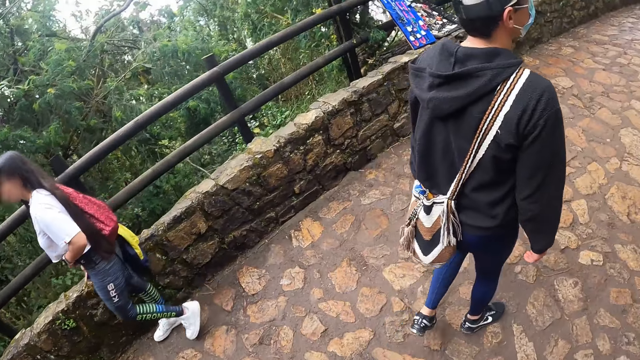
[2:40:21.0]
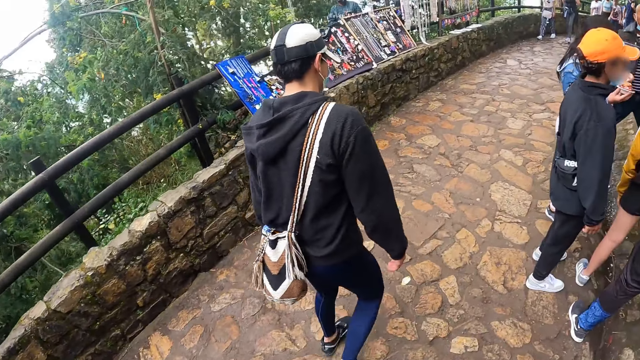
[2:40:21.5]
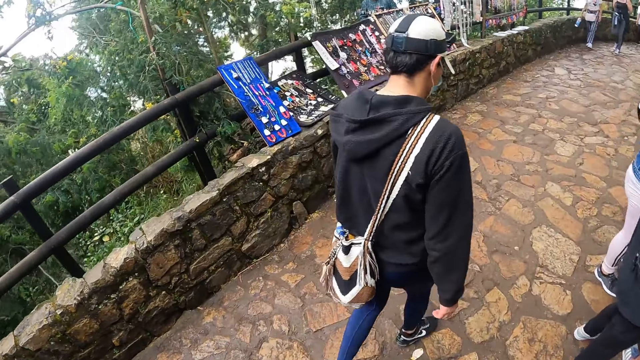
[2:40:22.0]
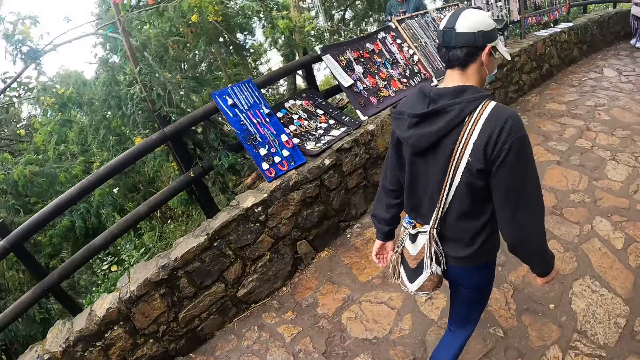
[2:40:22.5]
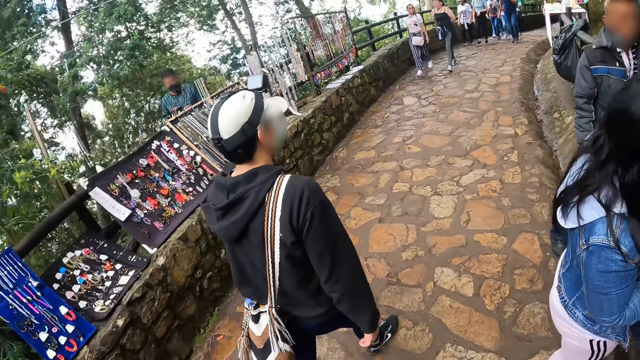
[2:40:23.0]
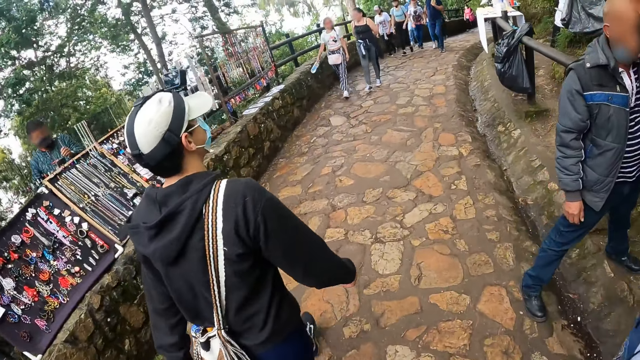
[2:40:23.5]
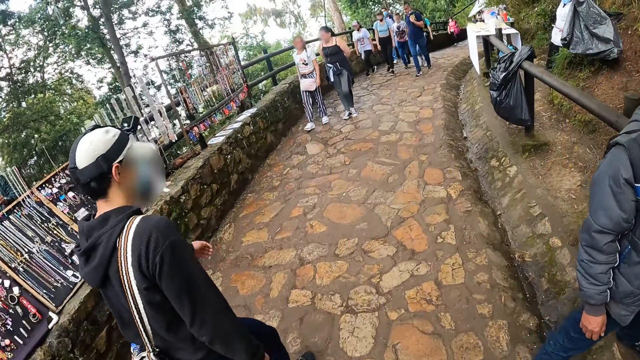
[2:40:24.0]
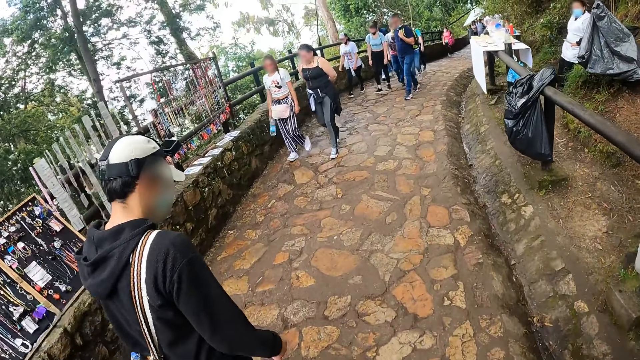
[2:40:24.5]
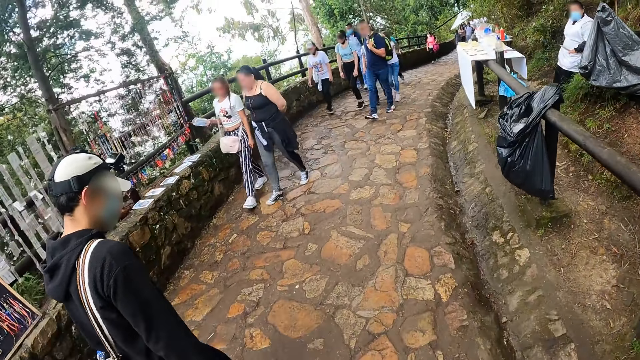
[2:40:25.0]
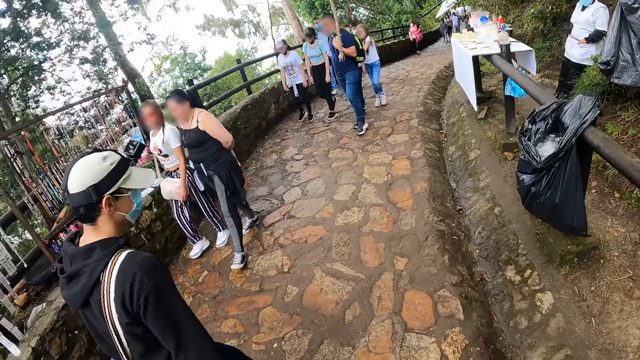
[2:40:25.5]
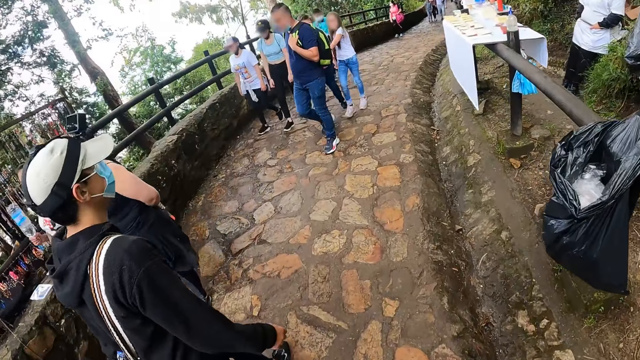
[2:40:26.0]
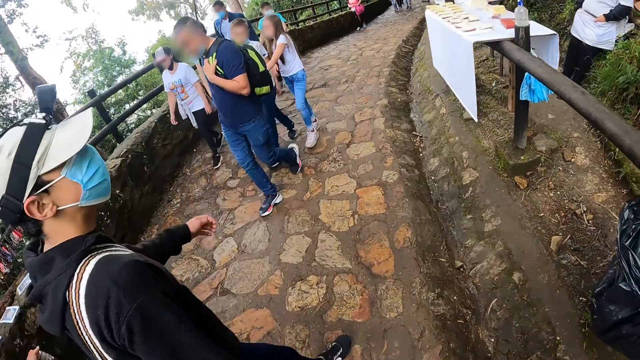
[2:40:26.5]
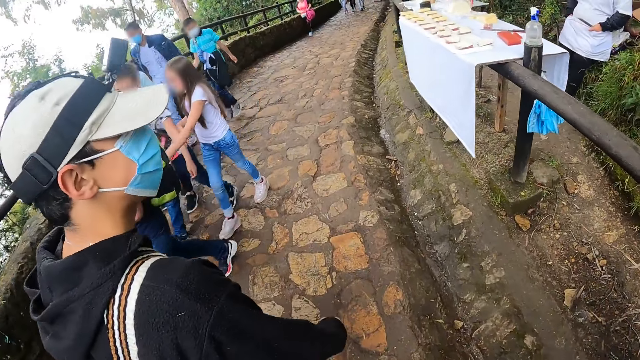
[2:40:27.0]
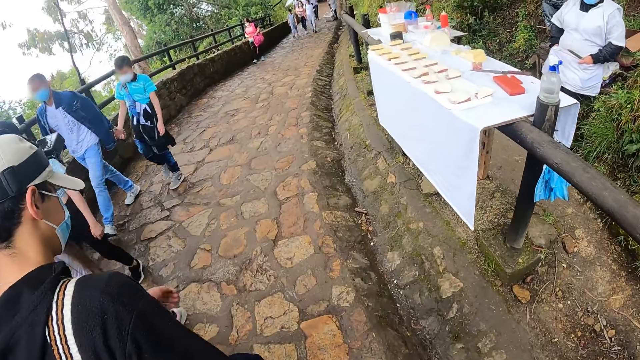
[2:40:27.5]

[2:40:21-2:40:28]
The camera wearer walks down the pathway on the hill with a man, another man and a third man.

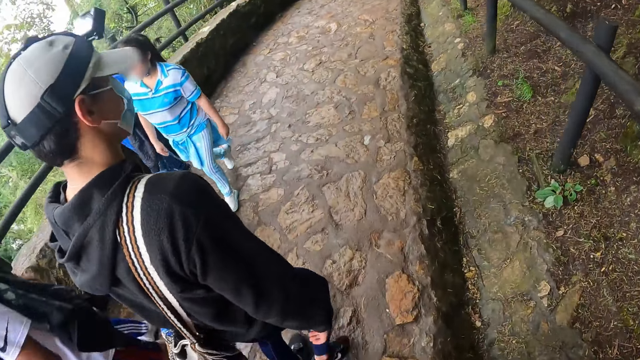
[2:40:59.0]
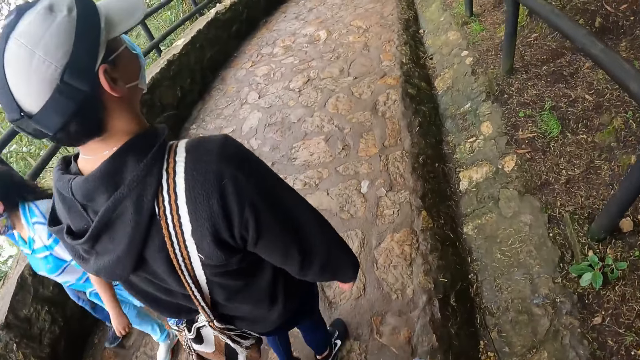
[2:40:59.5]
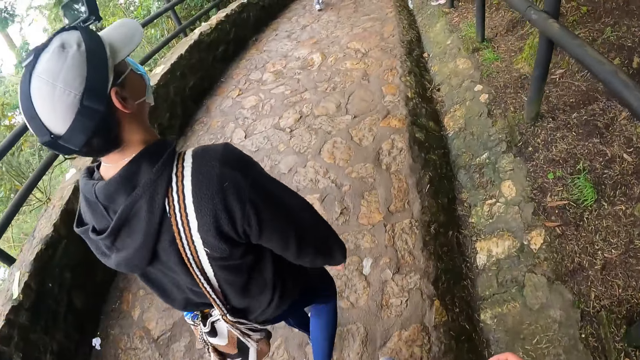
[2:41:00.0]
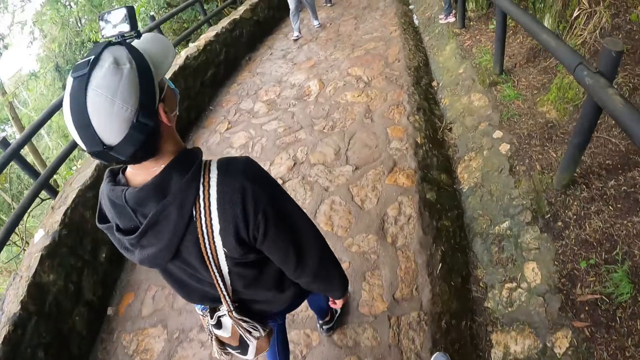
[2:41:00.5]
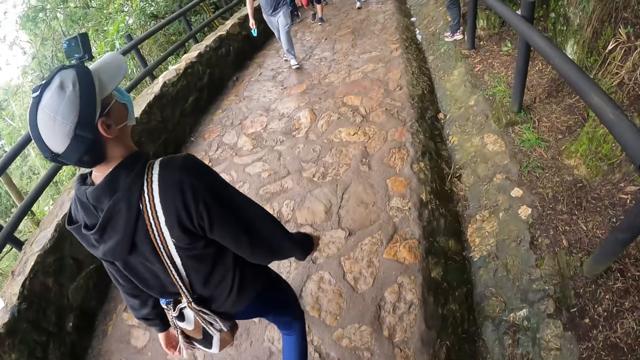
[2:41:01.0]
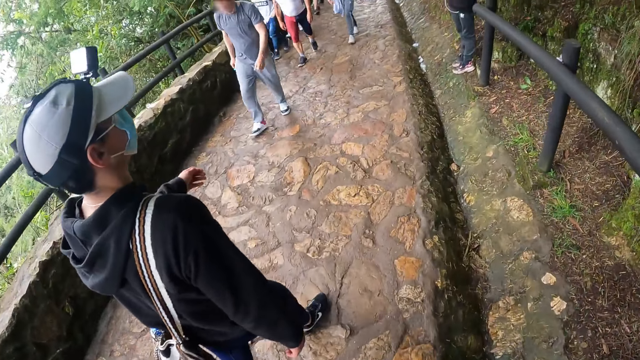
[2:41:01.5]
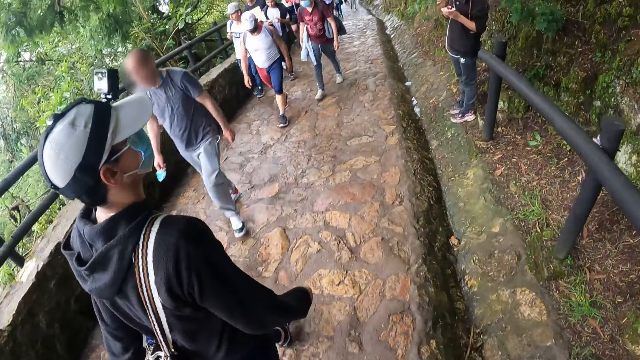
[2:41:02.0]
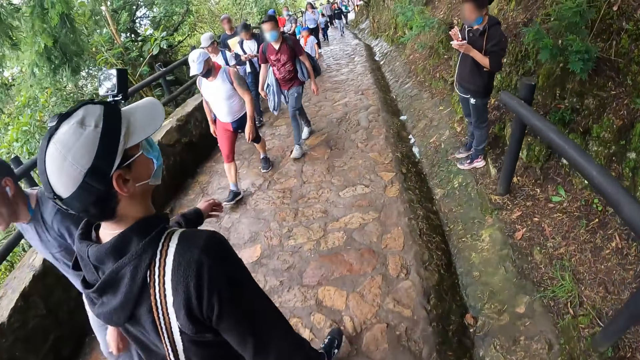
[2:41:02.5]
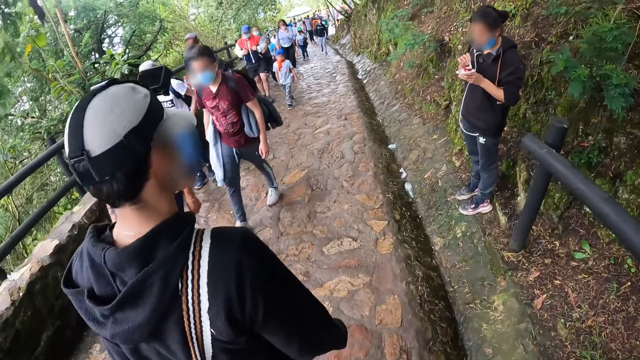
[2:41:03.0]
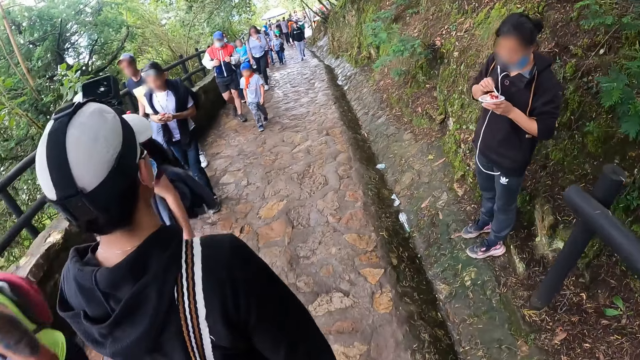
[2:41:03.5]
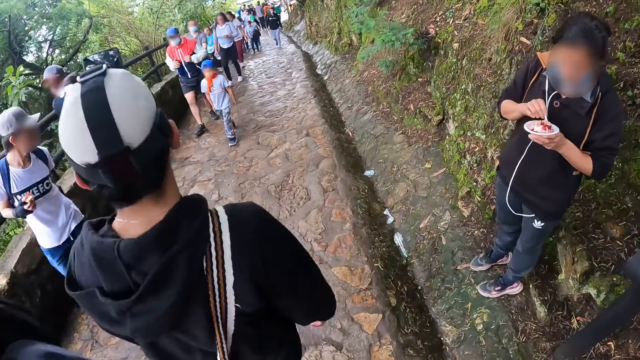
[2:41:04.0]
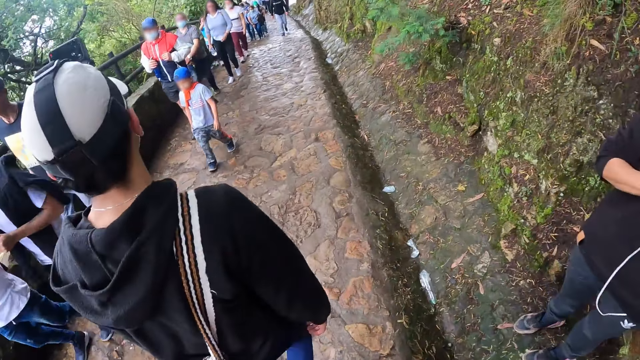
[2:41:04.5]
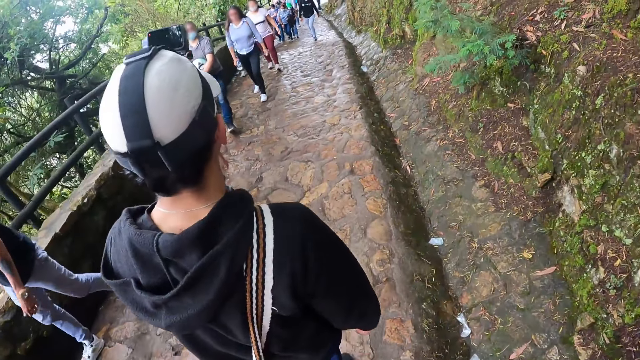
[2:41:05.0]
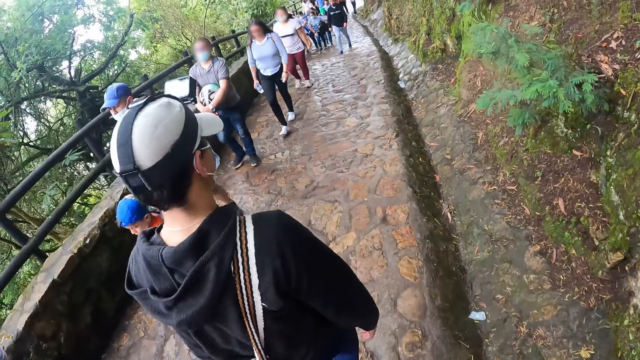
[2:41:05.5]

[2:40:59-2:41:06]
The camera wearer is walking behind a person.

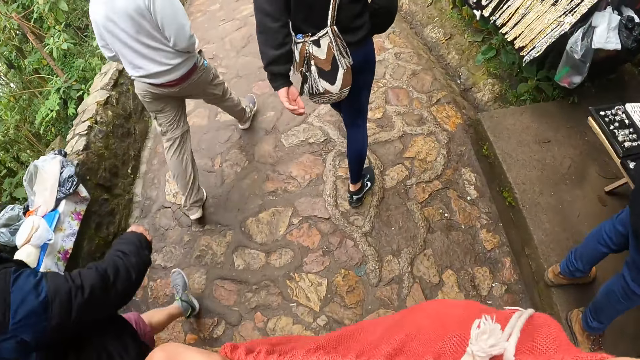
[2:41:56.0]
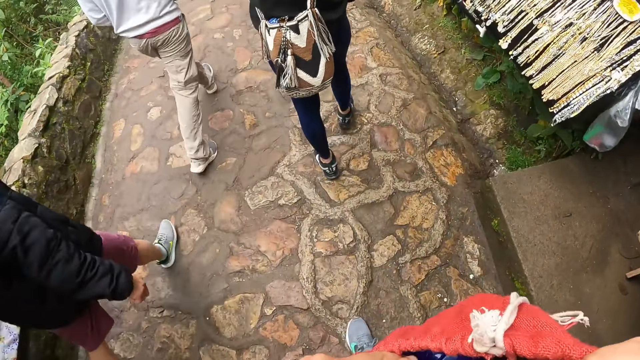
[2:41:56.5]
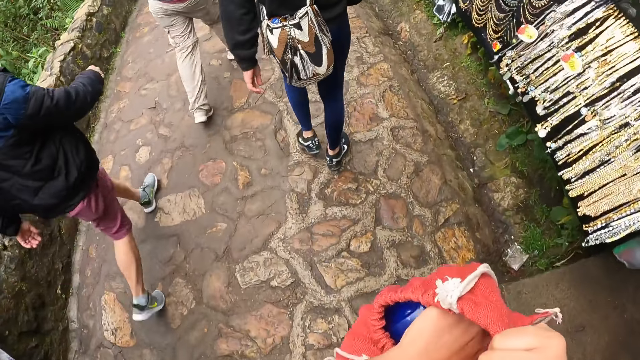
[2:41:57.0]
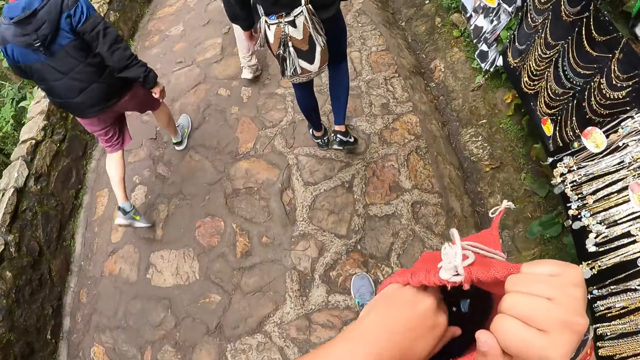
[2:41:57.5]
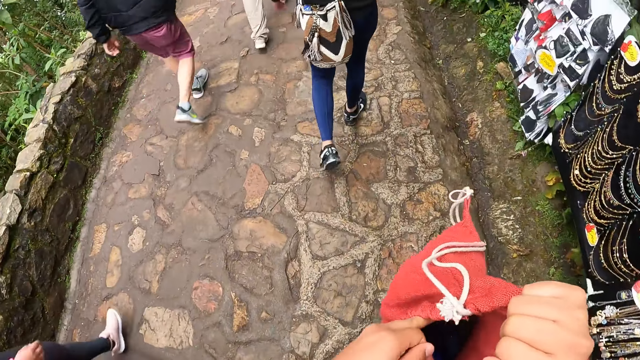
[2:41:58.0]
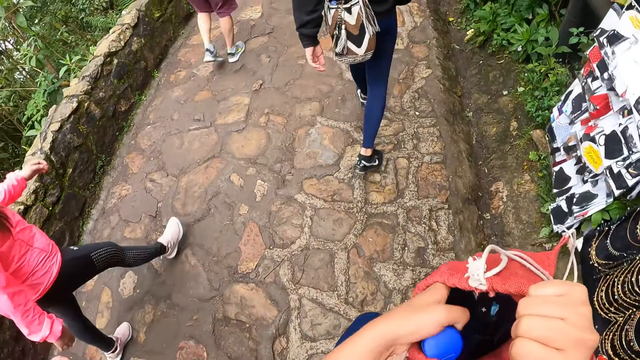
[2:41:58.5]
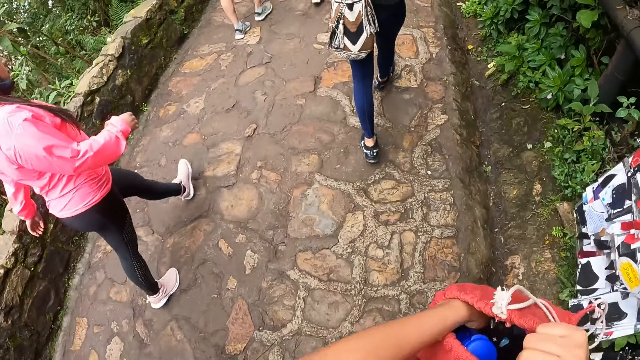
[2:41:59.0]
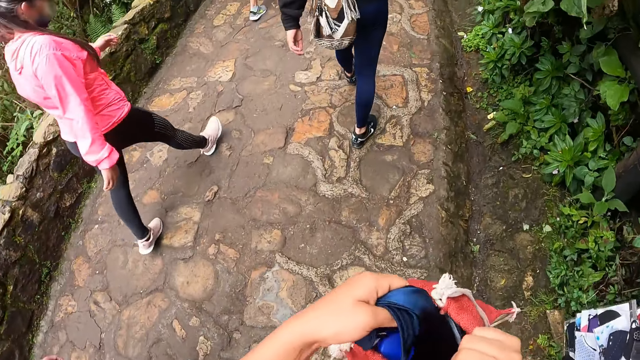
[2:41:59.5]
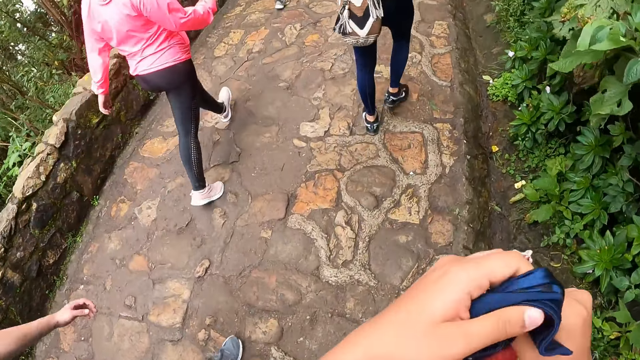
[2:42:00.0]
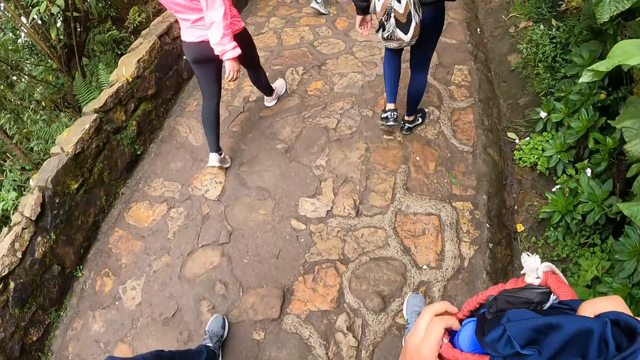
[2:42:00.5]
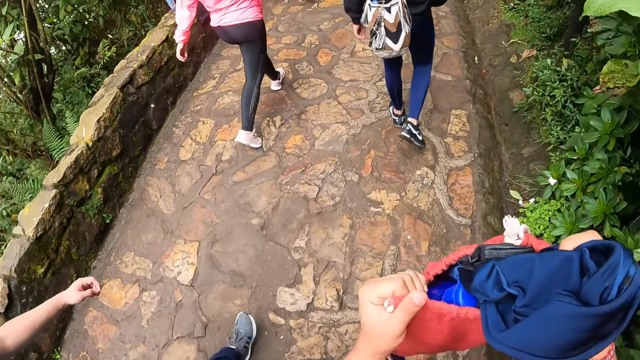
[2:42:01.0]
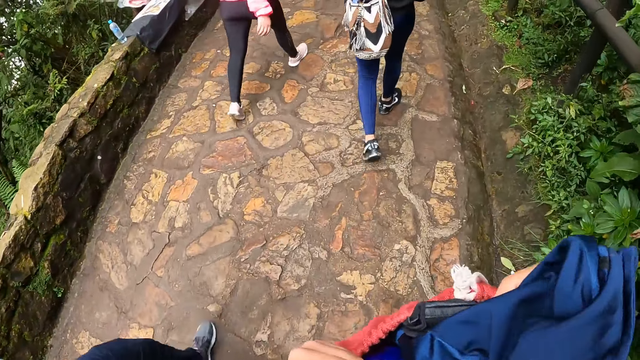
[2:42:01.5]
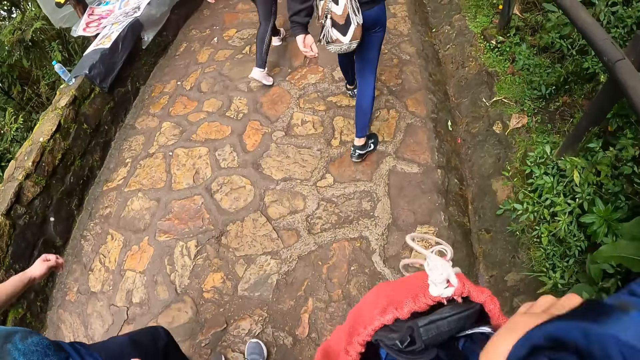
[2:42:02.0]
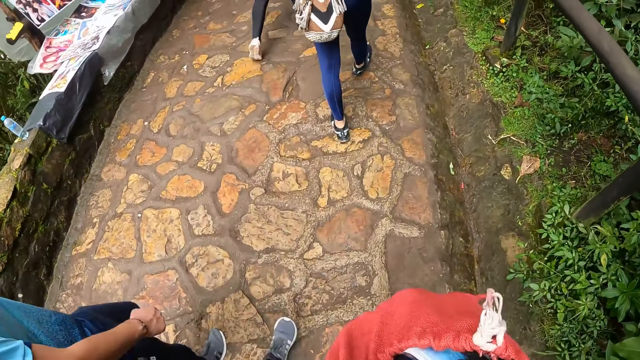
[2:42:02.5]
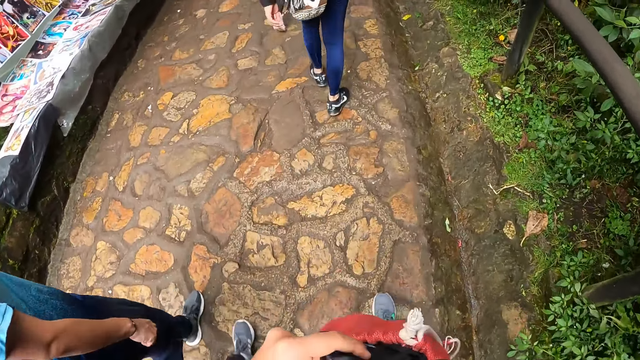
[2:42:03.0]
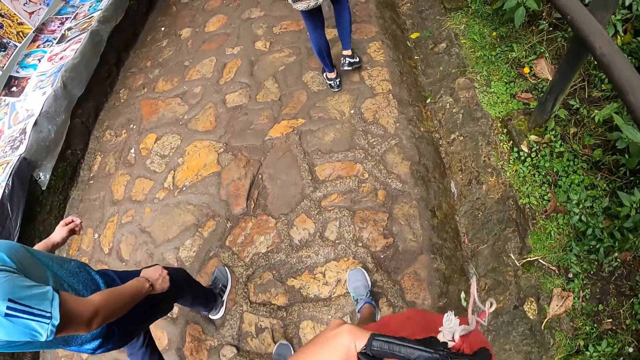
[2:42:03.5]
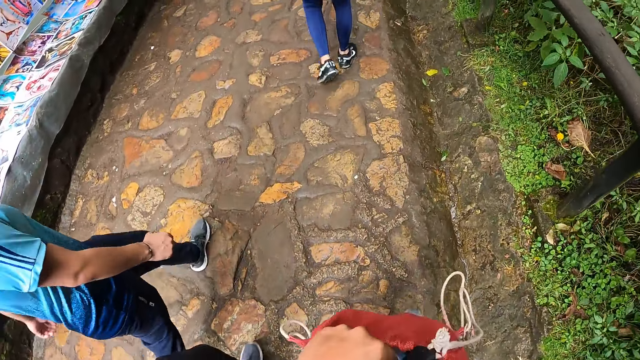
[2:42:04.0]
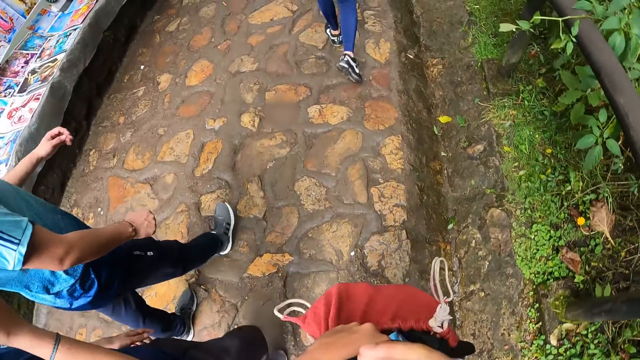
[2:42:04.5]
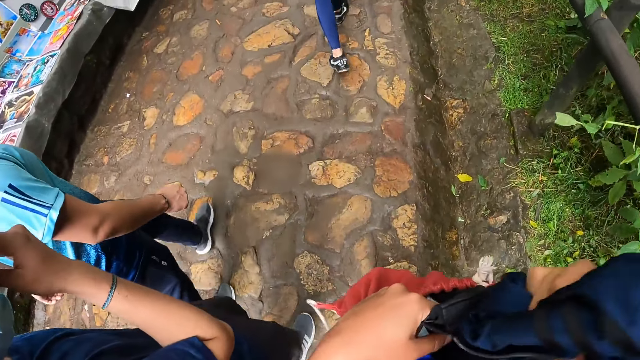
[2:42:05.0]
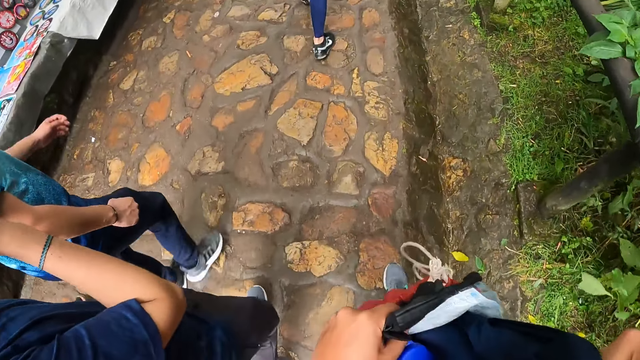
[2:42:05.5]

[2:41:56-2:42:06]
The camera wearer searches through a bag in his right hand with his left hand. He brings out a jacket from the bag with his right hand.
